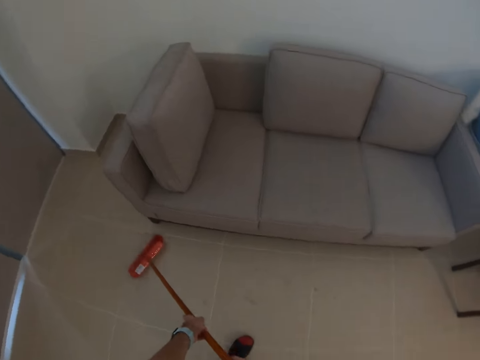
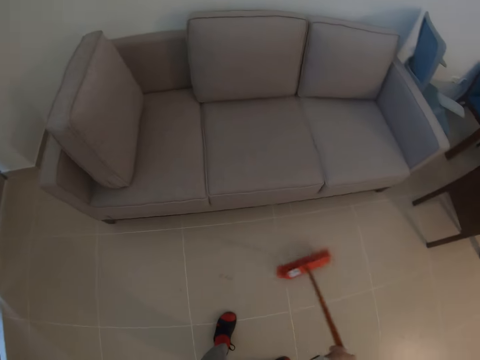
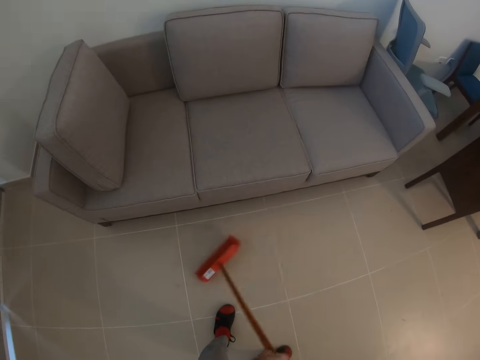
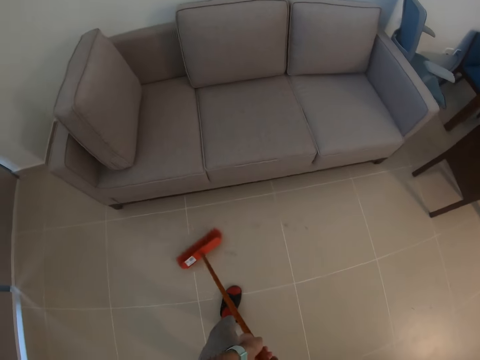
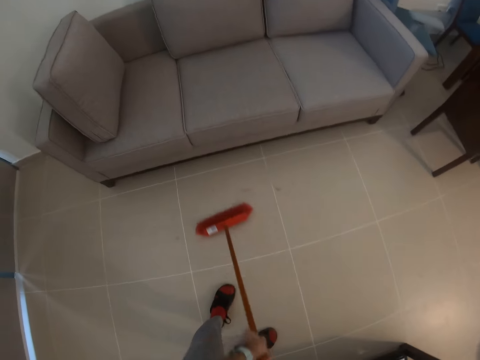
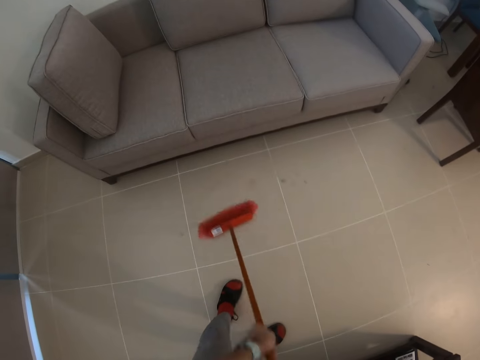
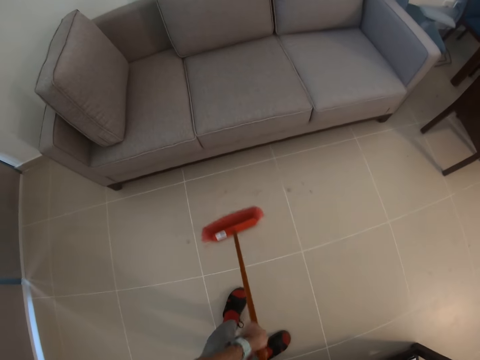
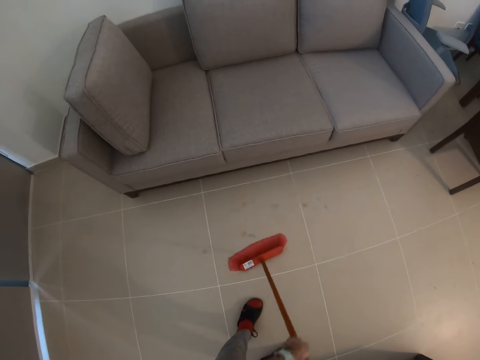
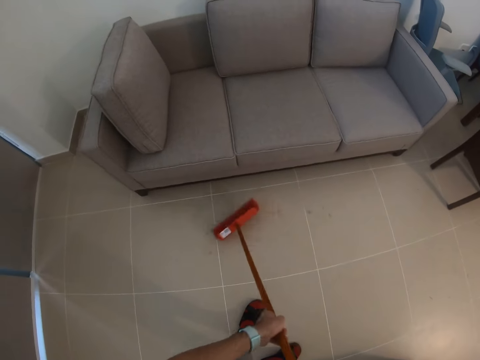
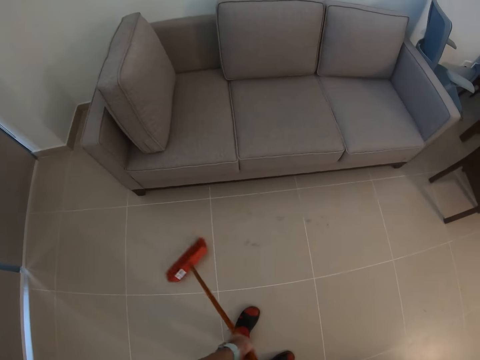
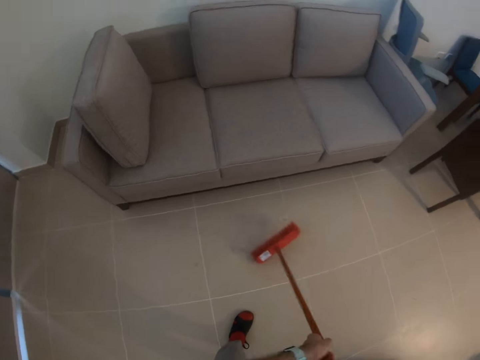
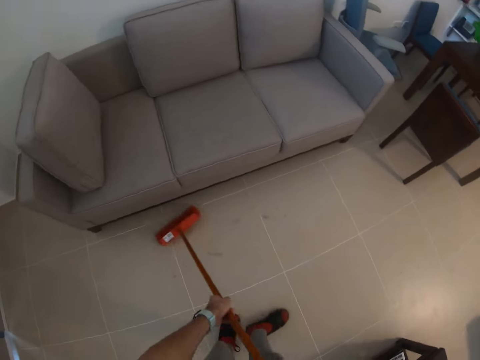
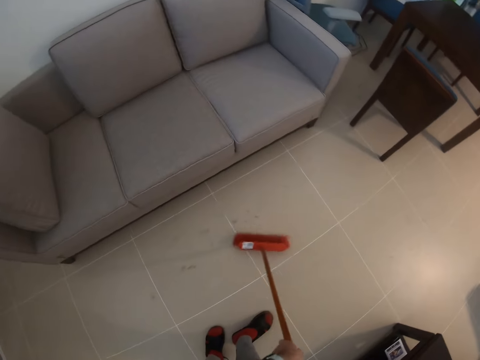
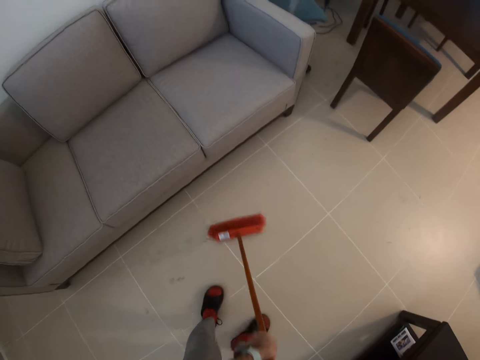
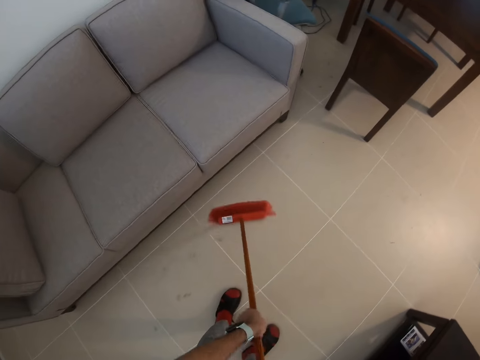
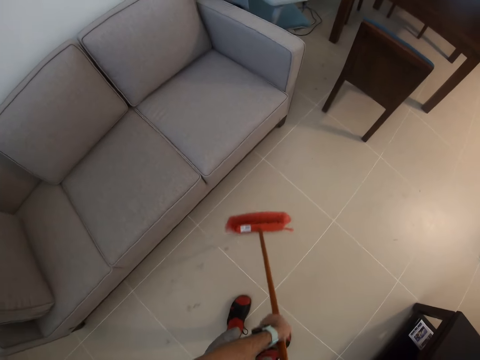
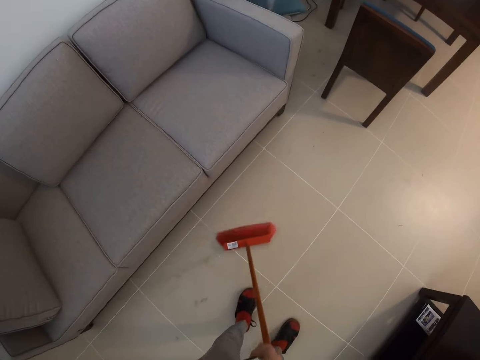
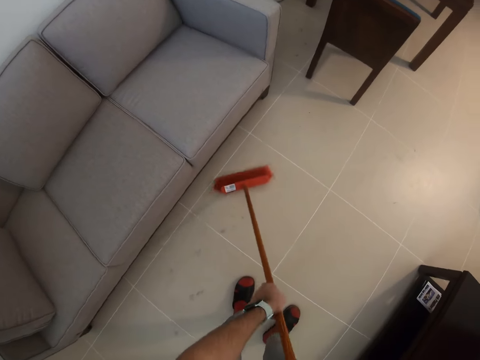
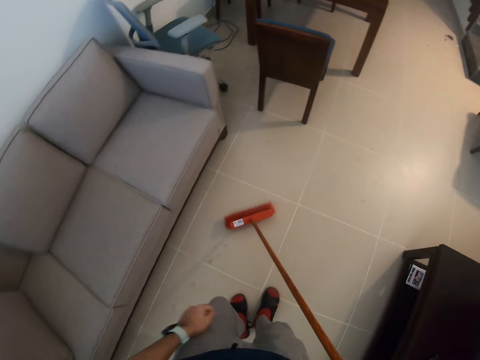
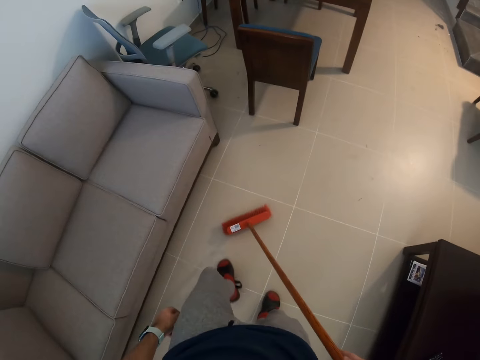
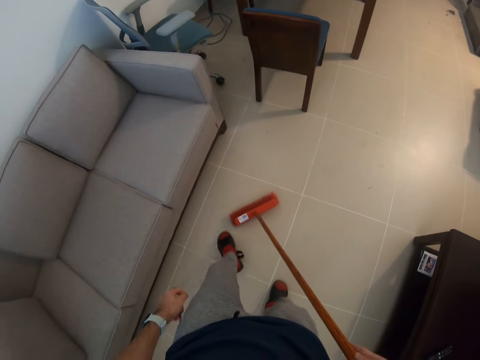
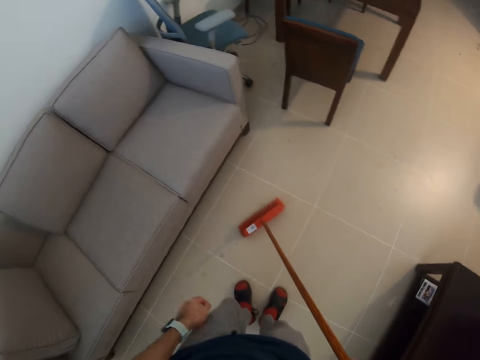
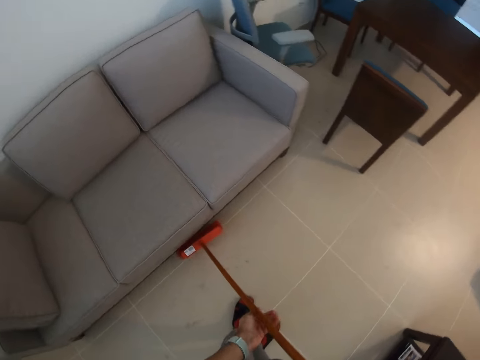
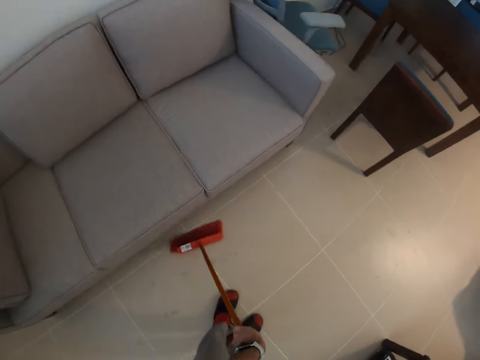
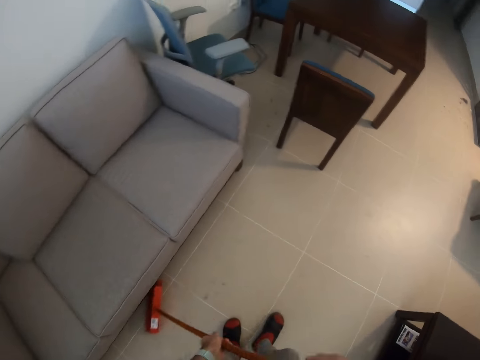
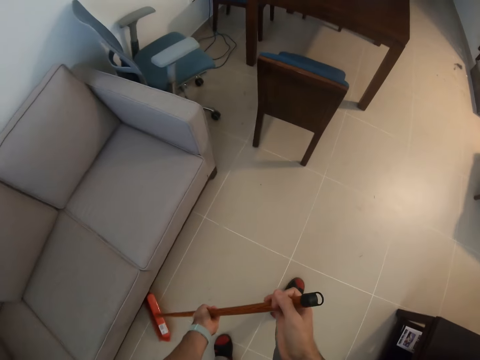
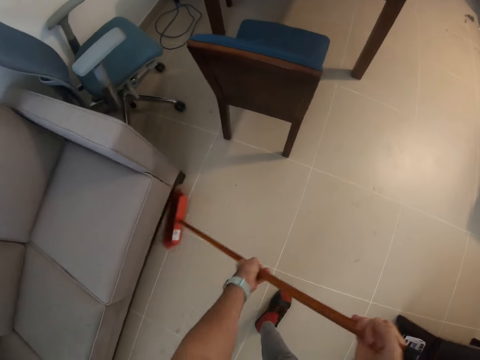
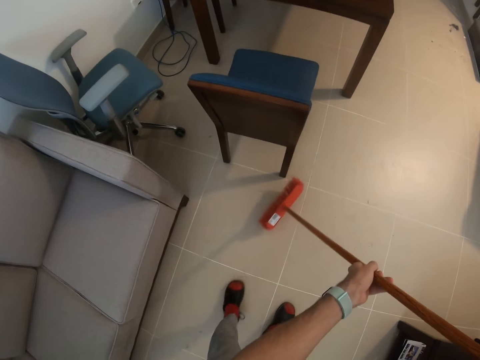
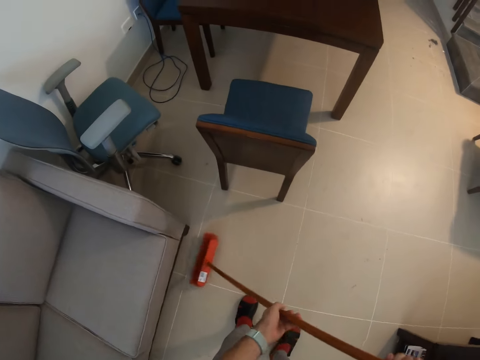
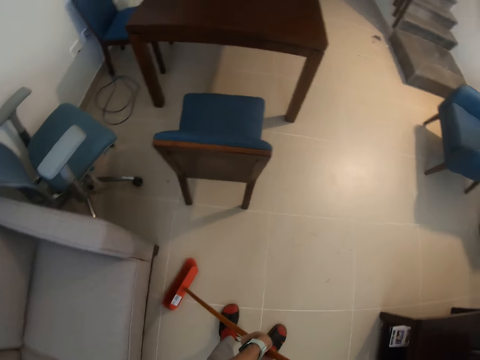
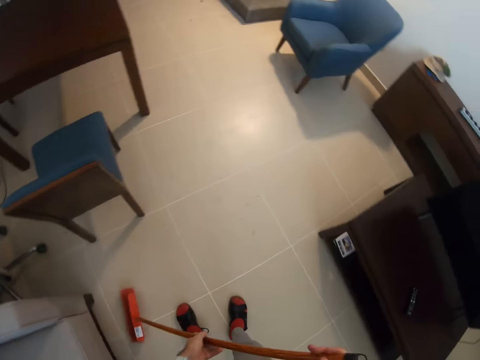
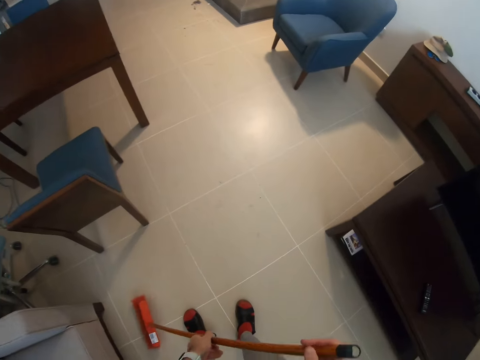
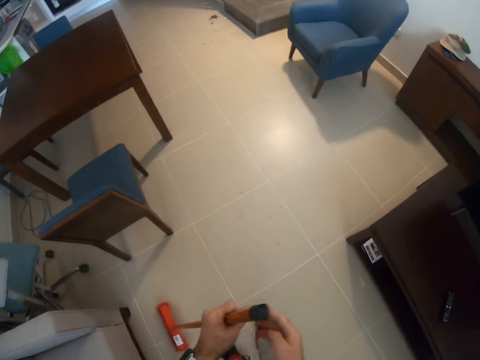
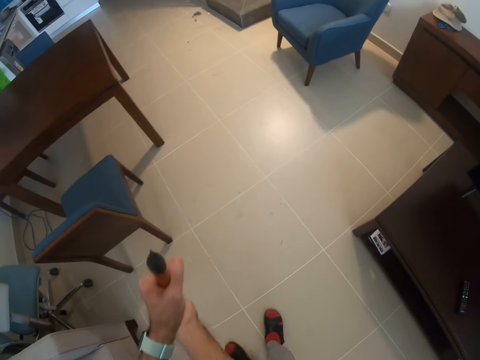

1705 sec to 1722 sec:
The camera wearer cleans the floor with a leg. They sweep the floor.

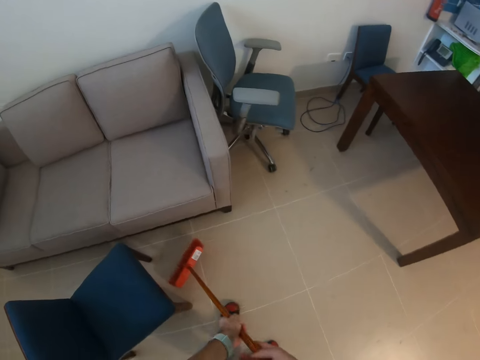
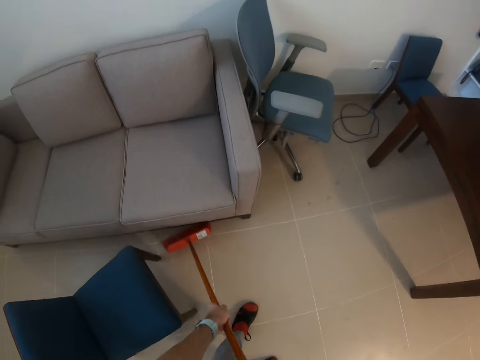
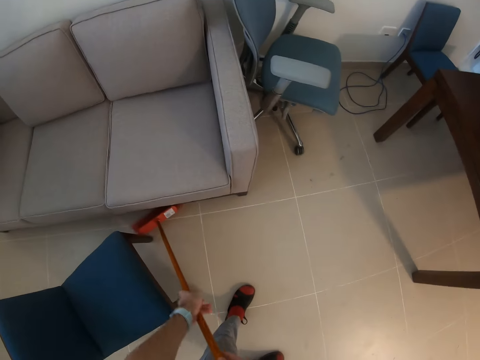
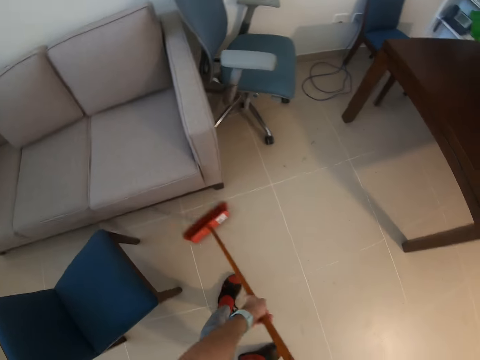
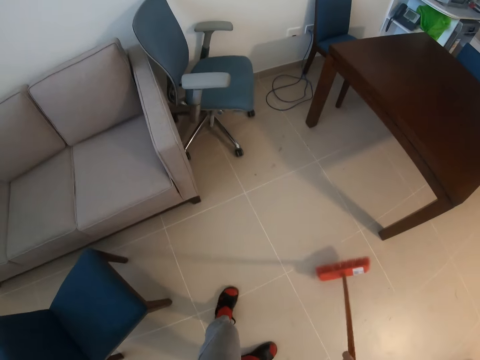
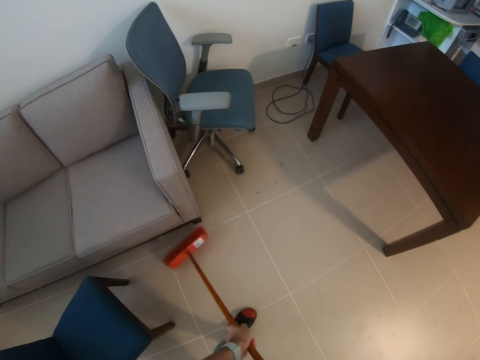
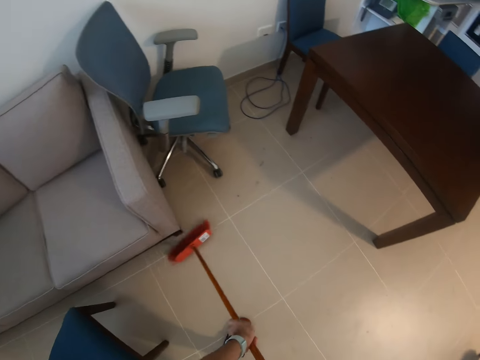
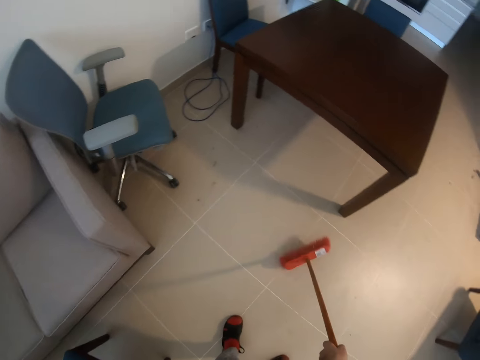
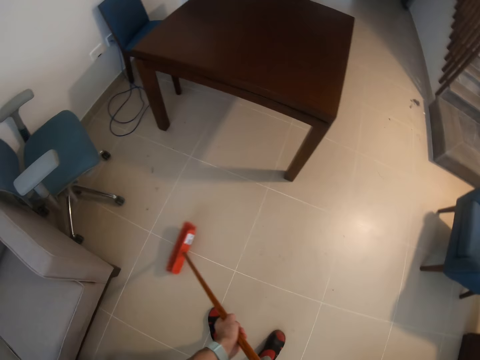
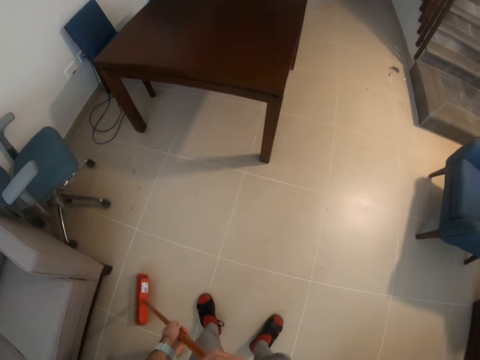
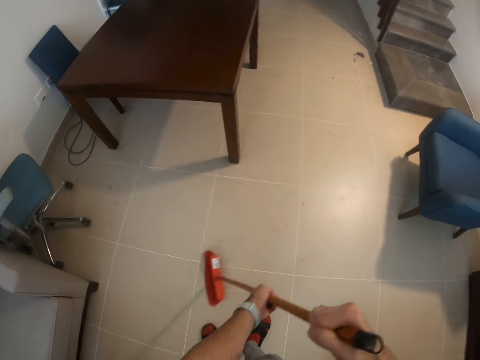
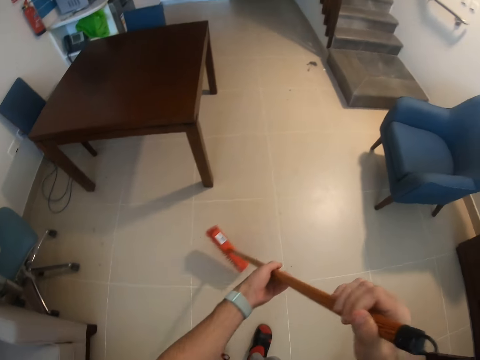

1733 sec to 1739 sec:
The camera wearer sweeps the floor.

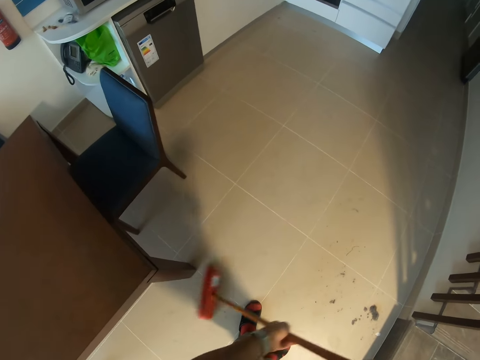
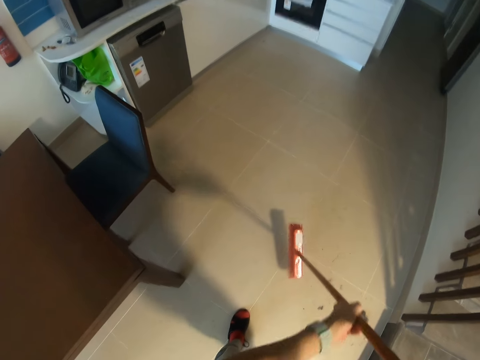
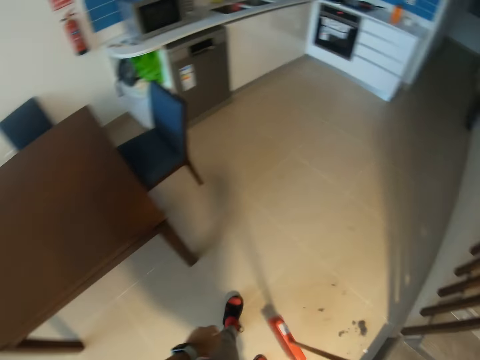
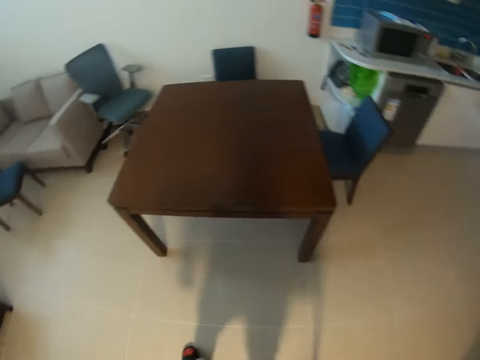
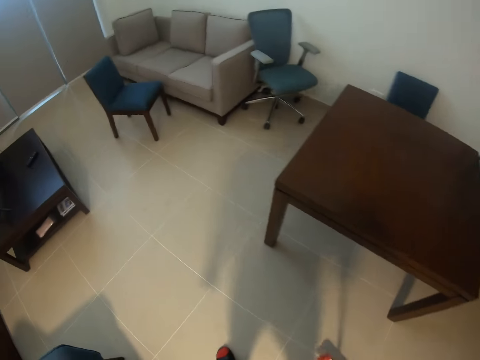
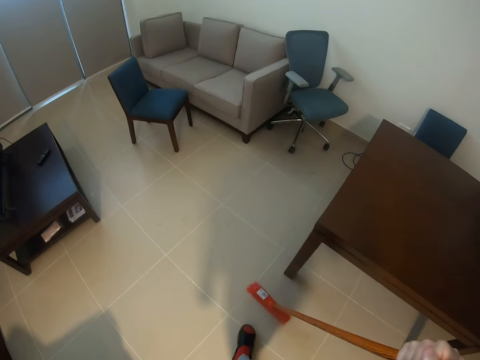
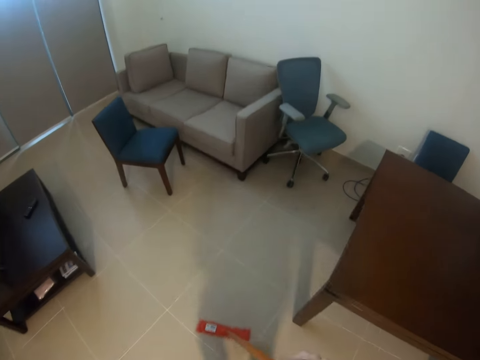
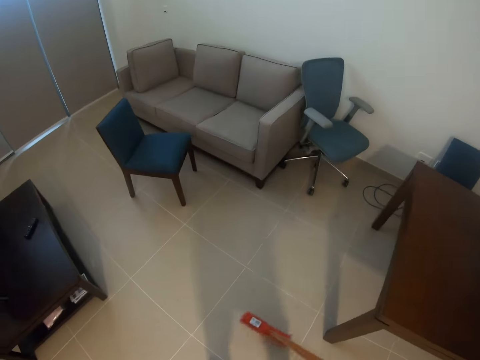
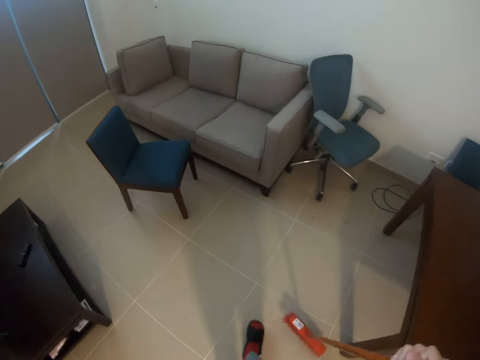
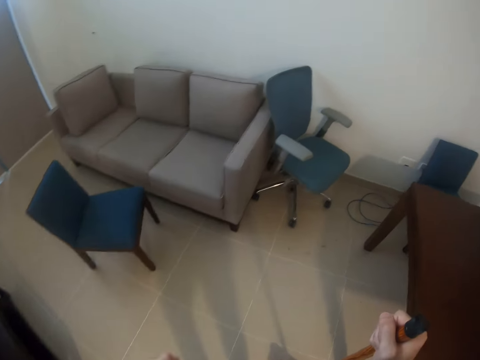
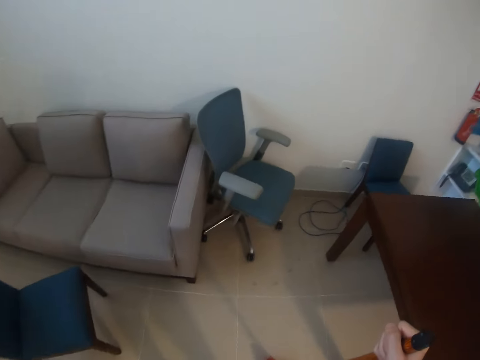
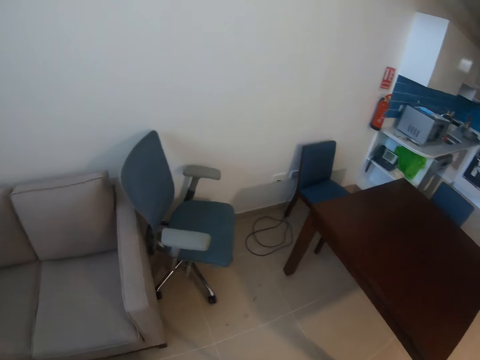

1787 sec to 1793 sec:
The camera wearer walks around the room.
